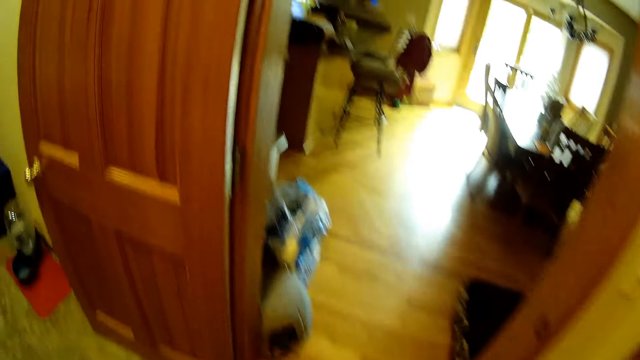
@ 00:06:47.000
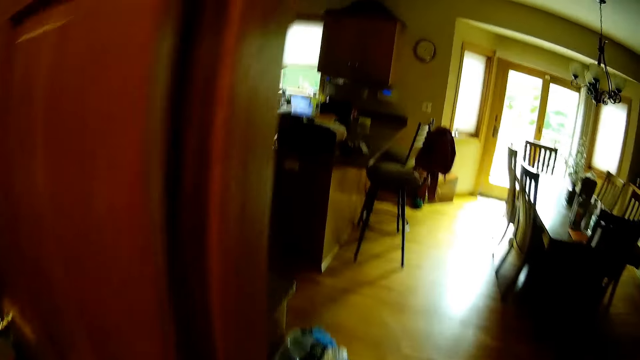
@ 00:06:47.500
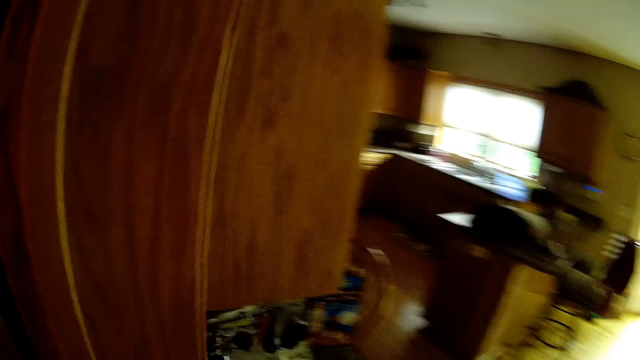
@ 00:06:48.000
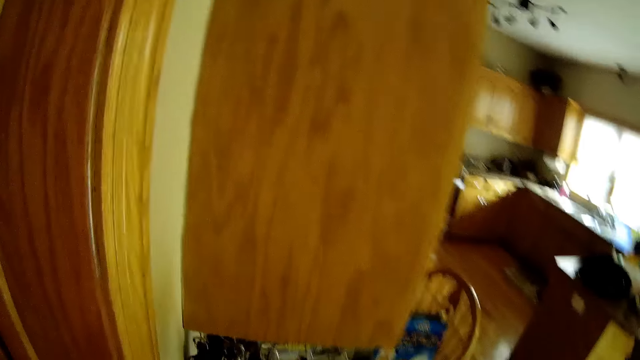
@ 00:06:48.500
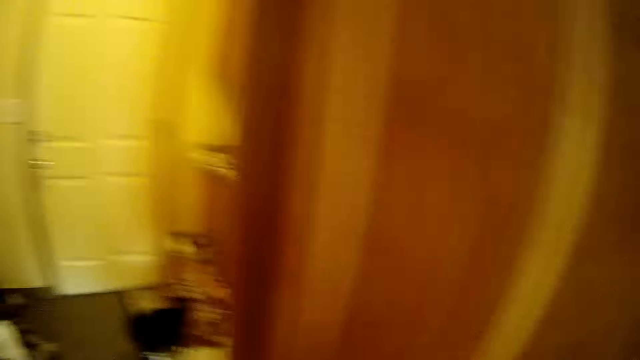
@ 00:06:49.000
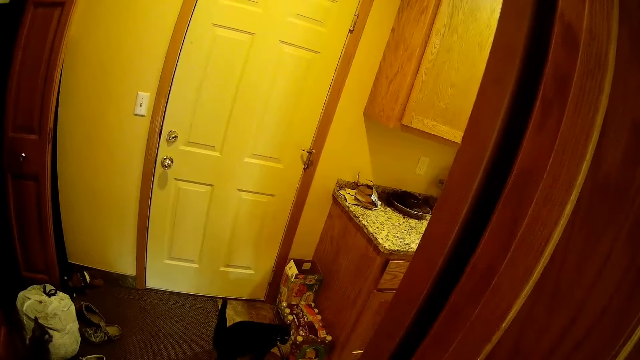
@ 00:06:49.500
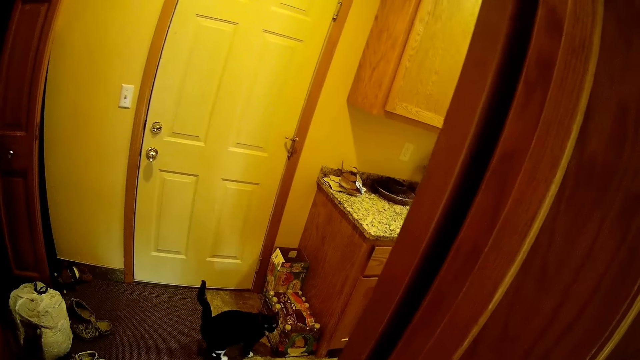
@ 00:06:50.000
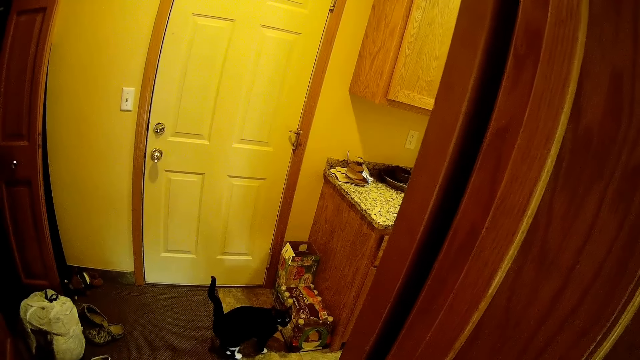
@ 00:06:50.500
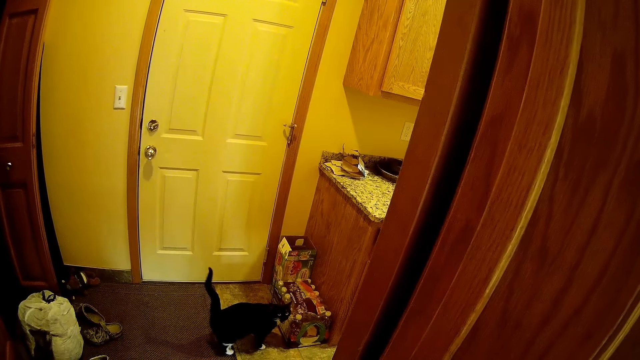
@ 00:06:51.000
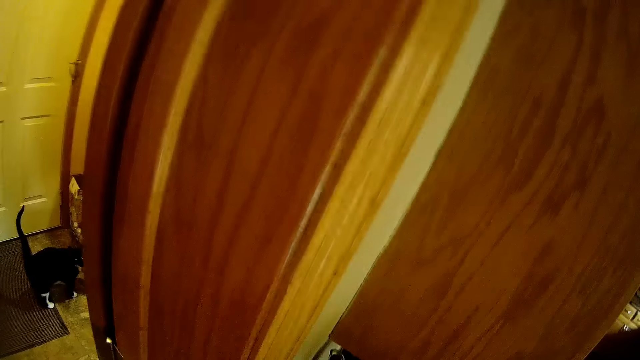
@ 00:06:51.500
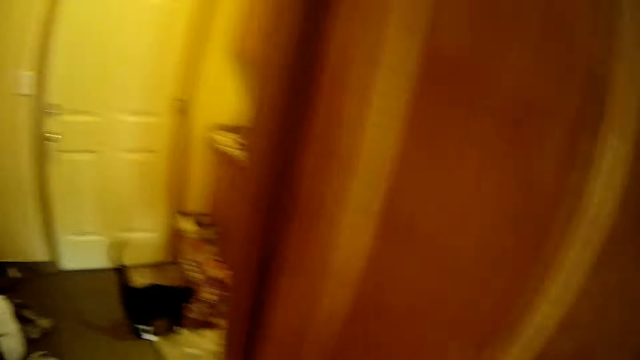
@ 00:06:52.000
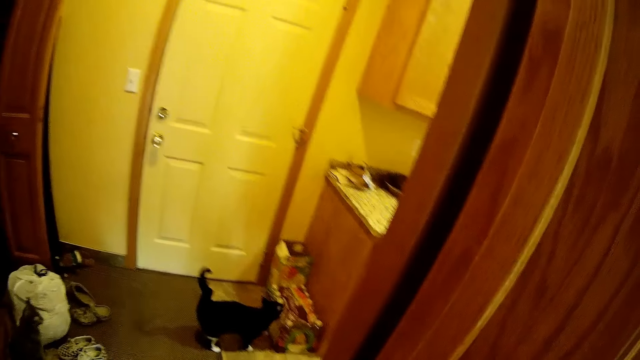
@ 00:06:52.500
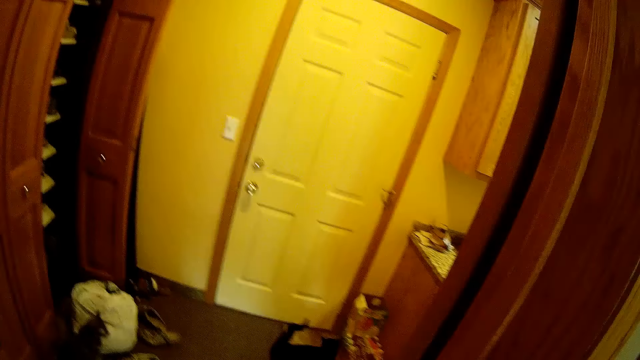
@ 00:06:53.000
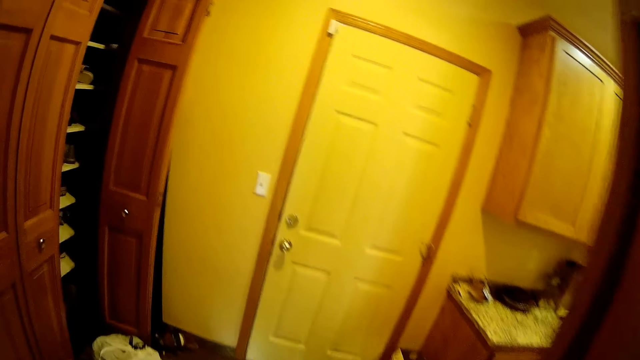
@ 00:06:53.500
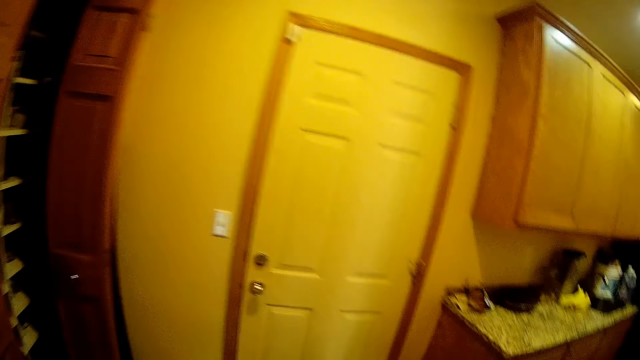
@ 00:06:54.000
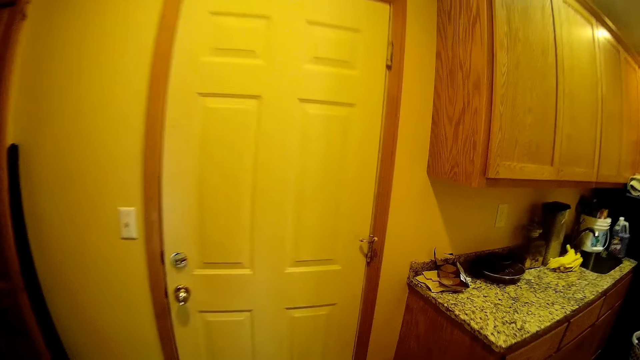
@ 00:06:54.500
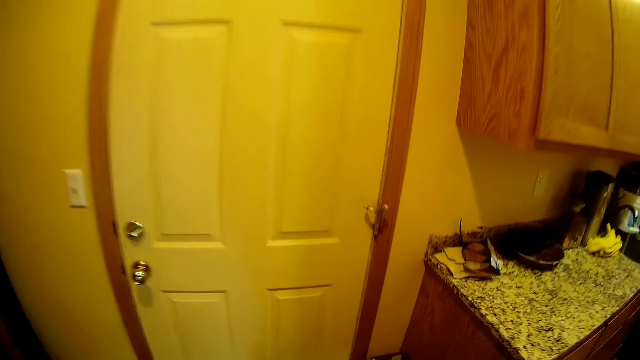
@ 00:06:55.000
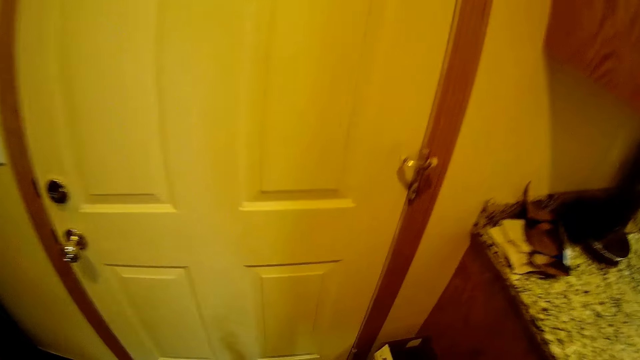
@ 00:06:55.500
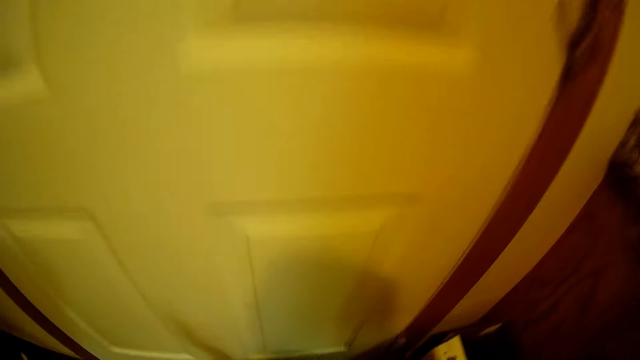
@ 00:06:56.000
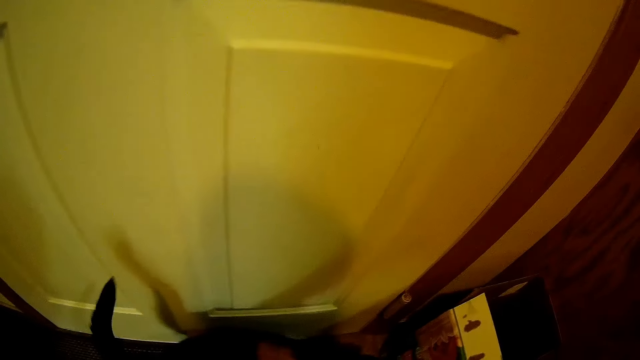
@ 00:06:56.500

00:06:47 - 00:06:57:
The camera wearer walks around. They interact with a cat. They walk around. They walk around again.

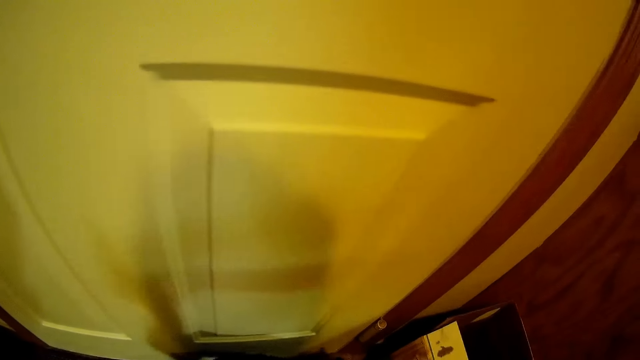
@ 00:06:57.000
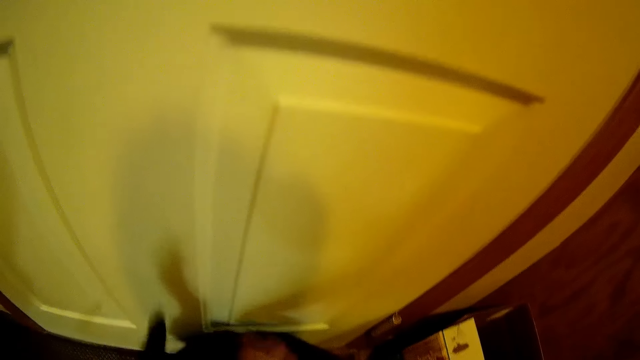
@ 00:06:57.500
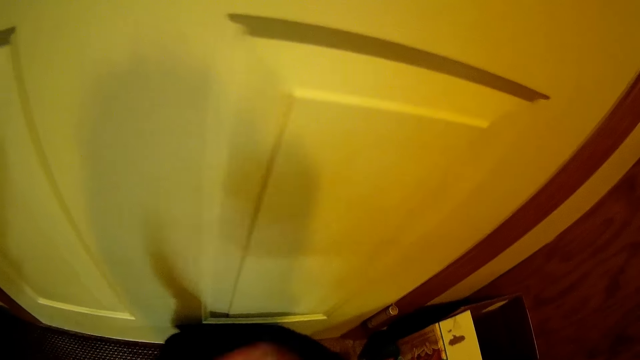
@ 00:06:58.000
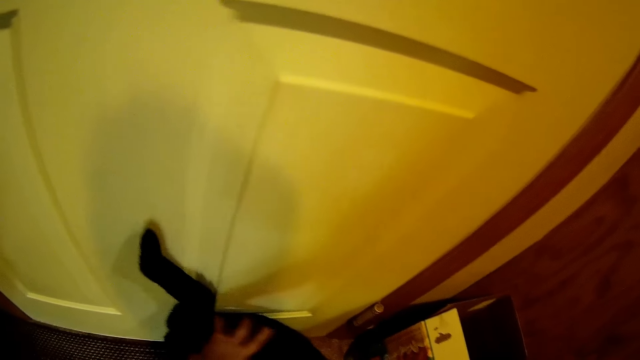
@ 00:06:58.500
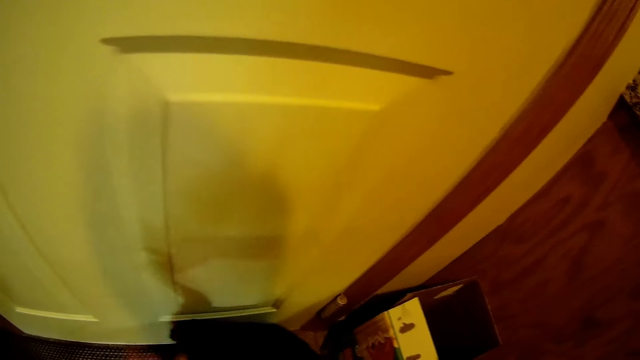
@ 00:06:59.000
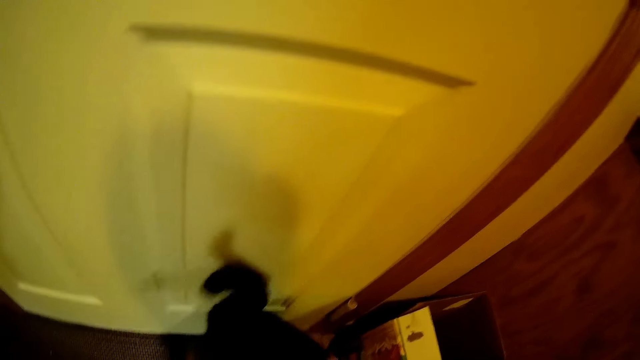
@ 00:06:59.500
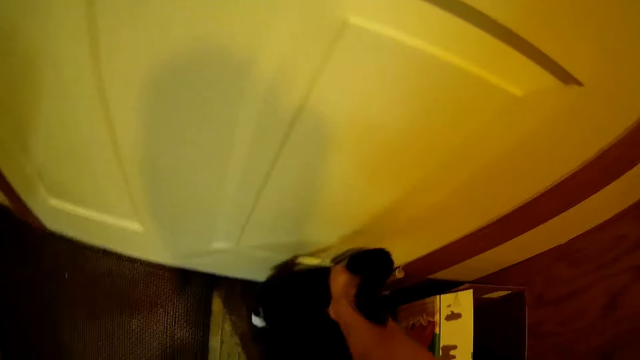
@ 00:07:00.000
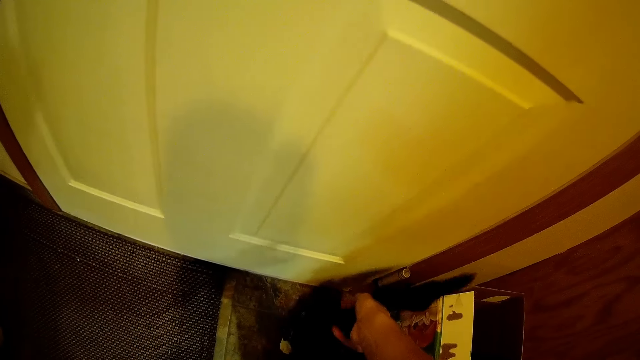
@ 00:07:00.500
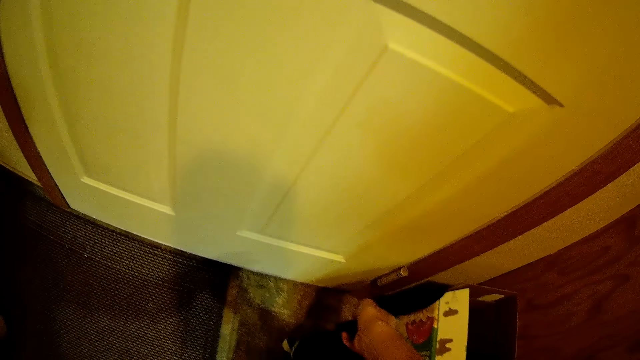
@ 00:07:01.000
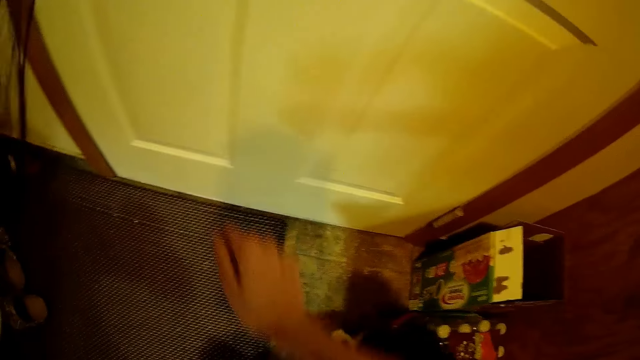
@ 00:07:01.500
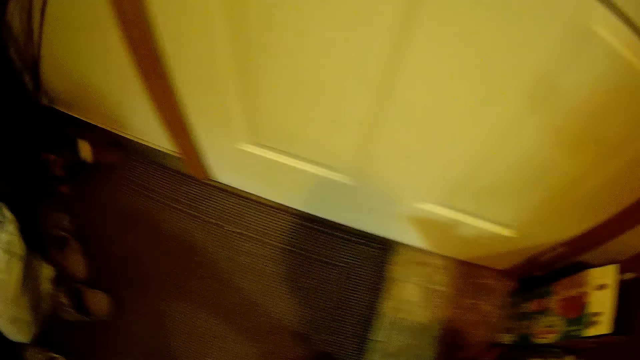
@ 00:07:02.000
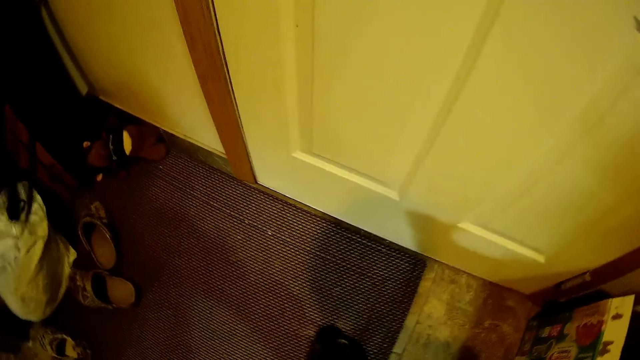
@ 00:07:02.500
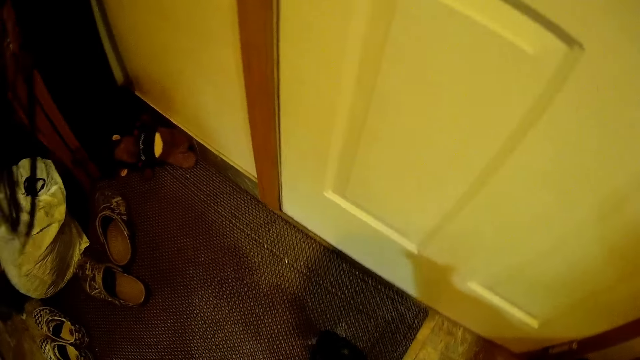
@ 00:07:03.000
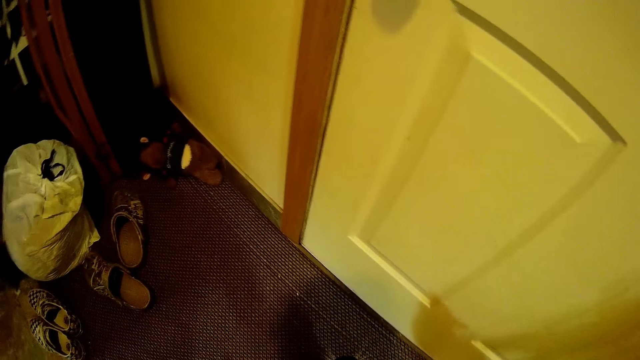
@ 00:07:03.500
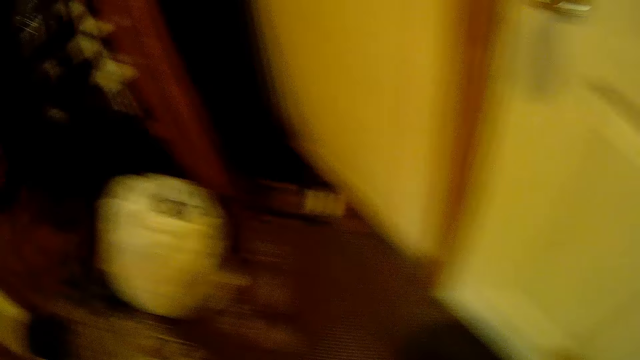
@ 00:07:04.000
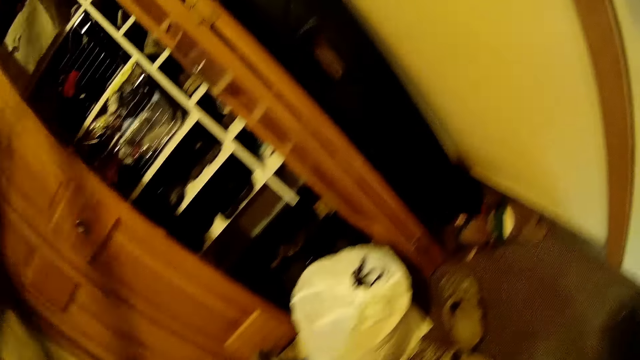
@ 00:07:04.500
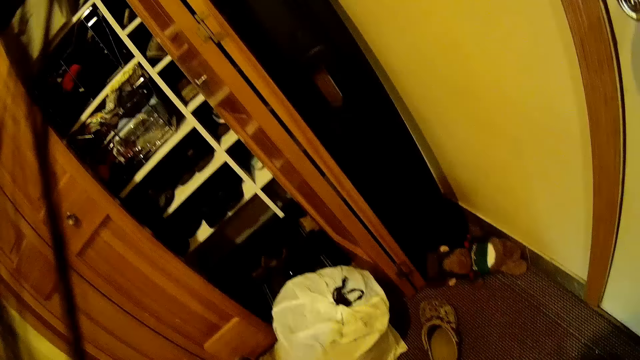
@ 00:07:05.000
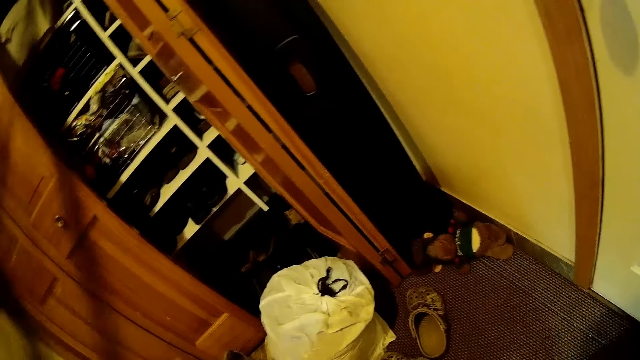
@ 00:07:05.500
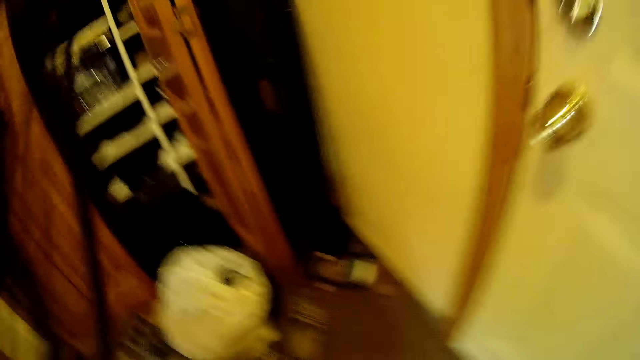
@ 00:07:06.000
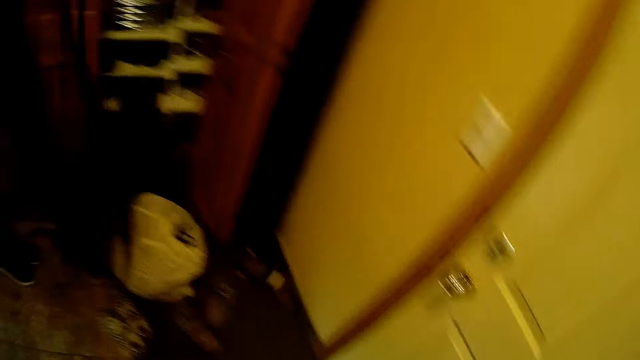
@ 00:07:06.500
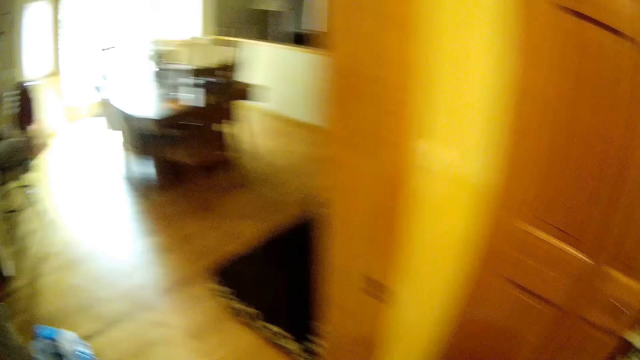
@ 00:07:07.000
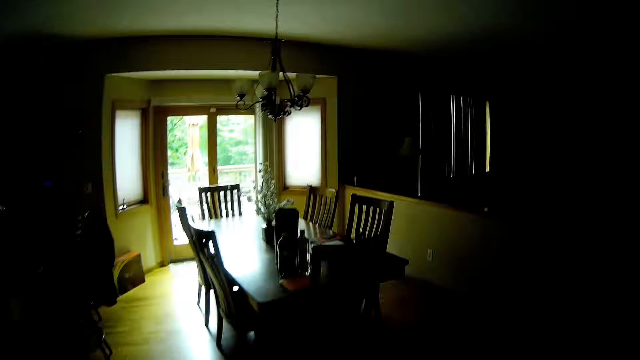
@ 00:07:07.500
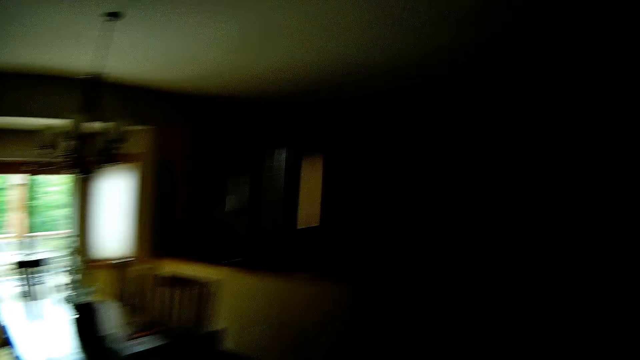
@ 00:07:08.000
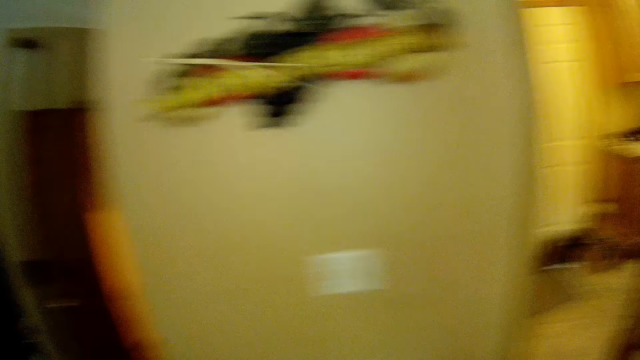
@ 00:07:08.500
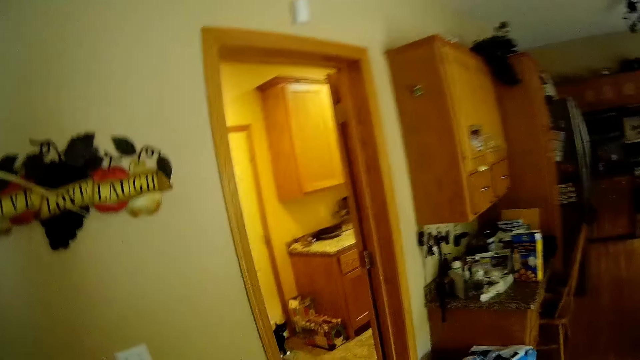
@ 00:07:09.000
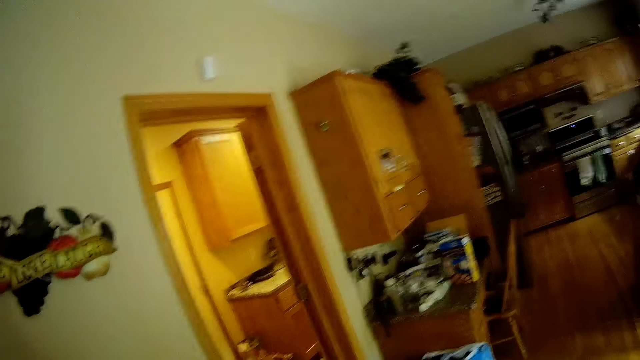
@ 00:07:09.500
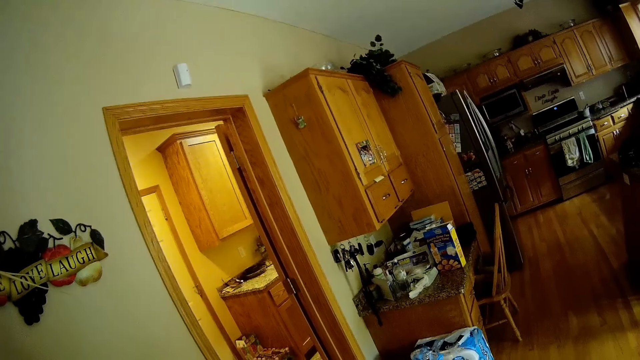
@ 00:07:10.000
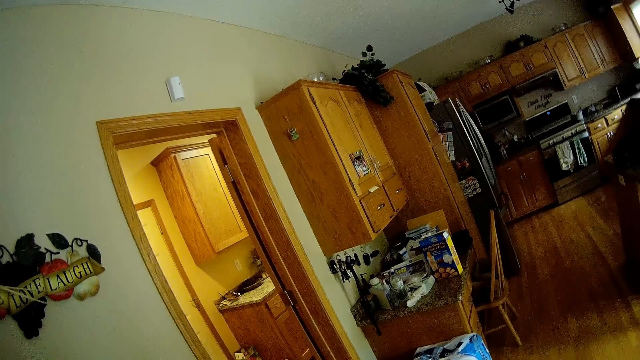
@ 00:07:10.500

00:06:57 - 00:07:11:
The camera wearer looks around. They touch the cat. They look around repeatedly.
